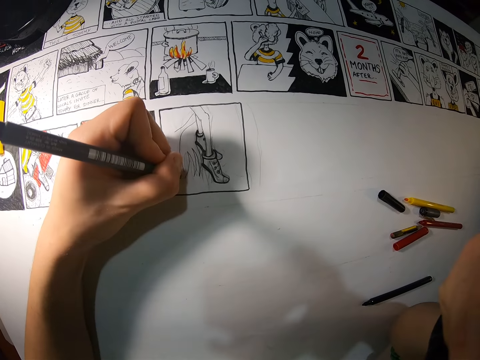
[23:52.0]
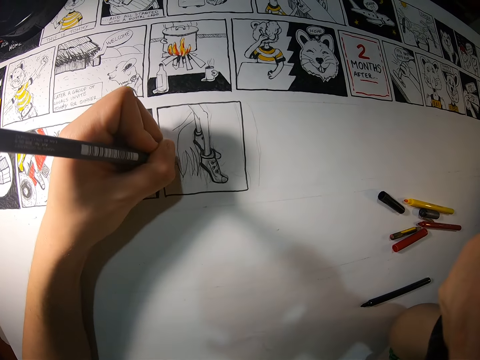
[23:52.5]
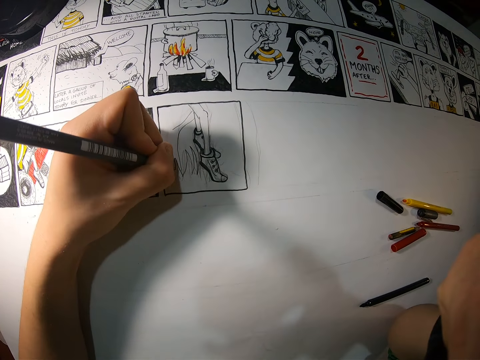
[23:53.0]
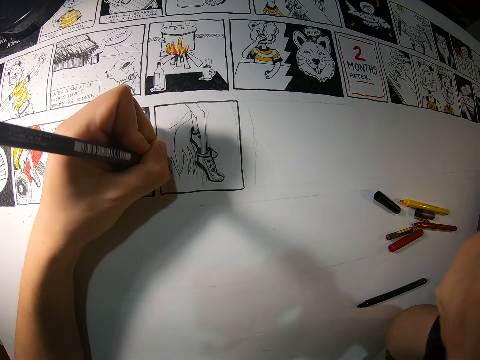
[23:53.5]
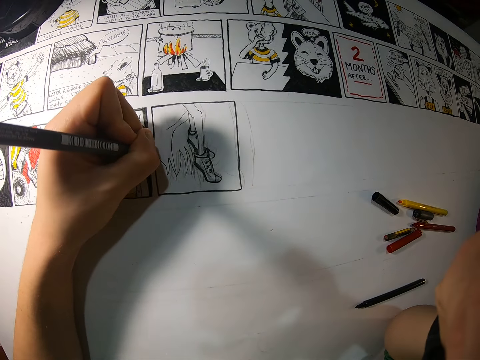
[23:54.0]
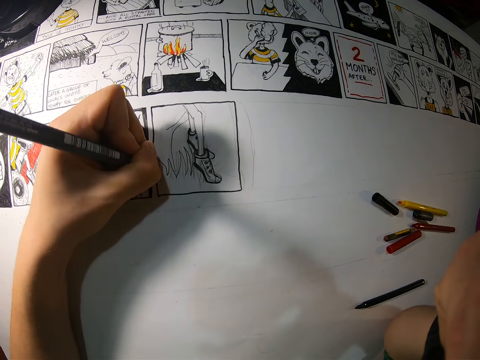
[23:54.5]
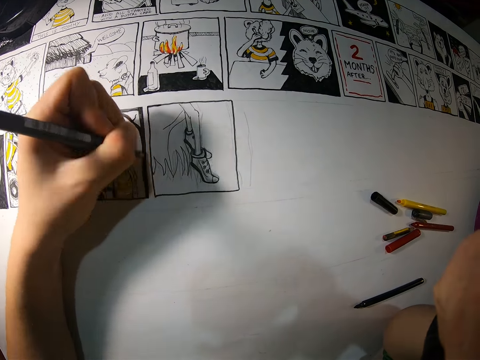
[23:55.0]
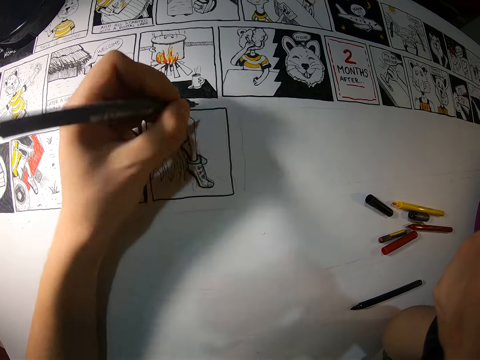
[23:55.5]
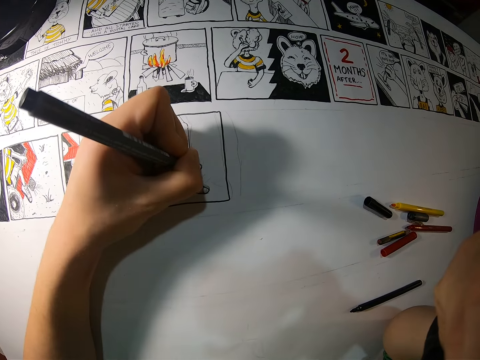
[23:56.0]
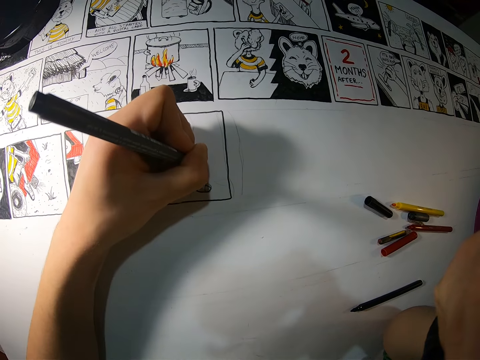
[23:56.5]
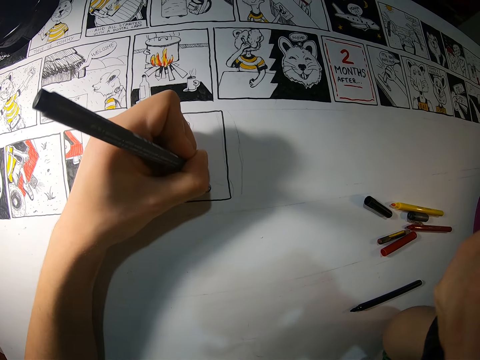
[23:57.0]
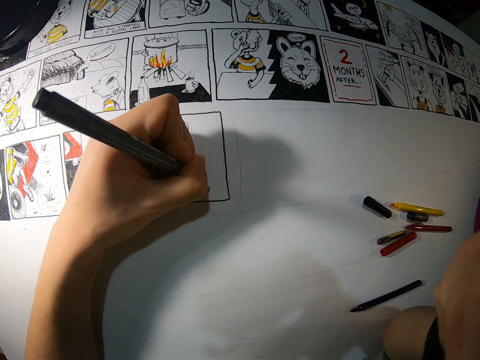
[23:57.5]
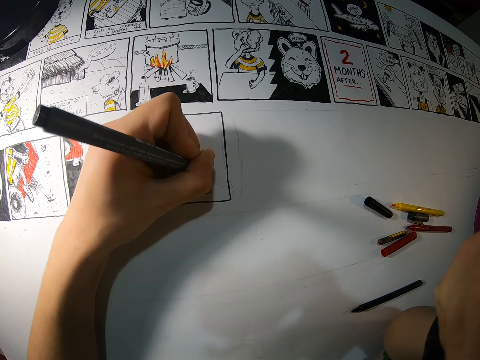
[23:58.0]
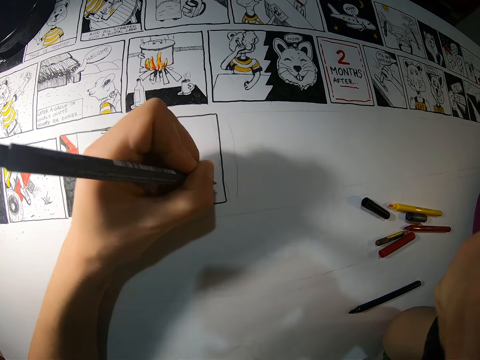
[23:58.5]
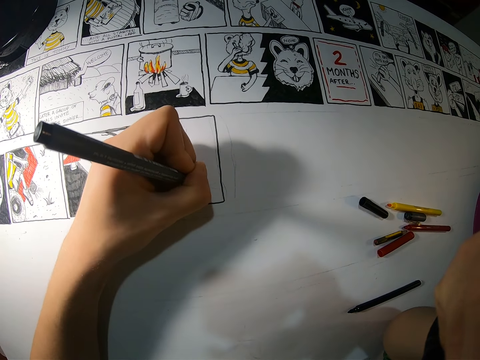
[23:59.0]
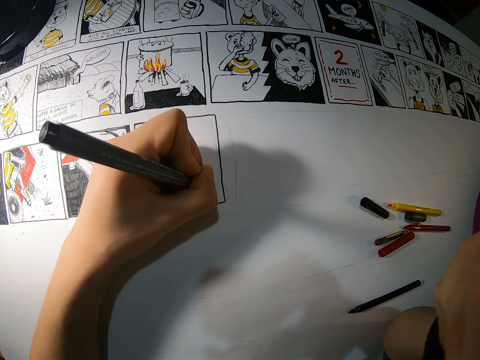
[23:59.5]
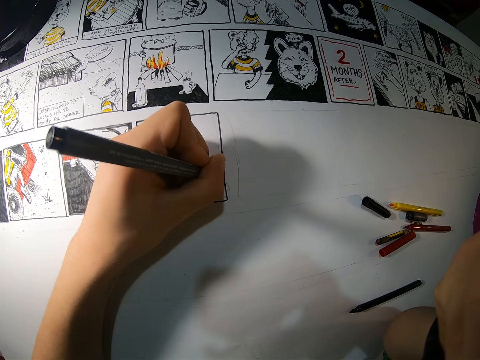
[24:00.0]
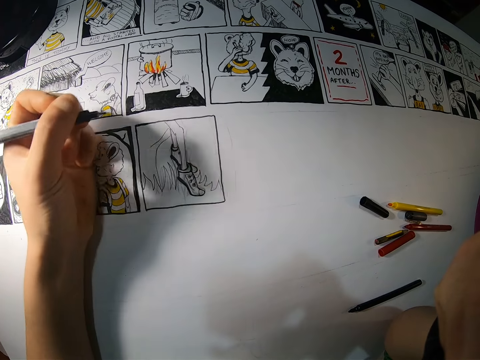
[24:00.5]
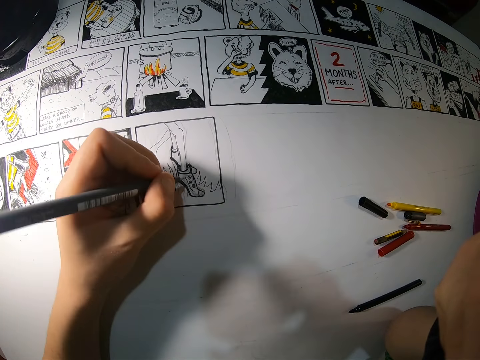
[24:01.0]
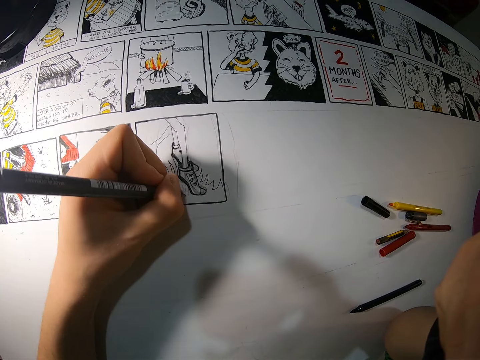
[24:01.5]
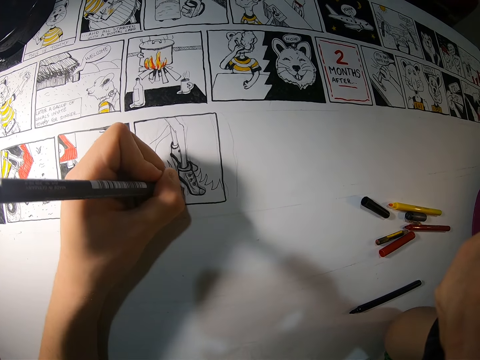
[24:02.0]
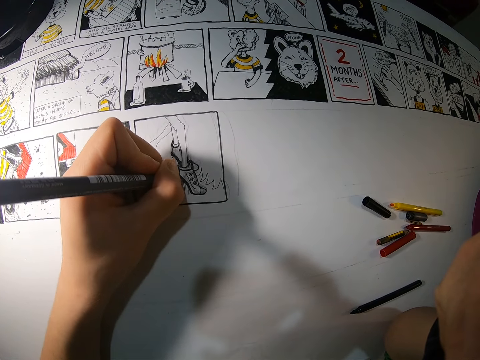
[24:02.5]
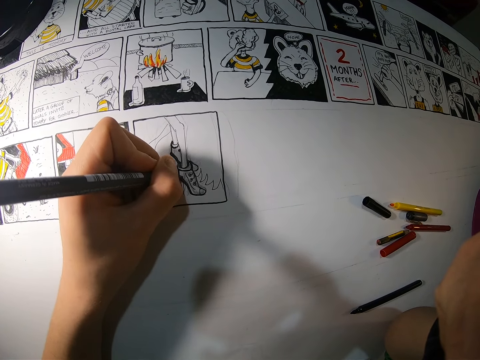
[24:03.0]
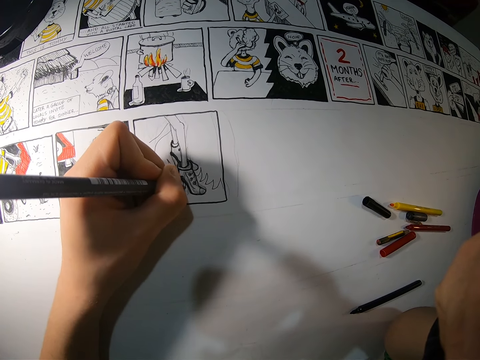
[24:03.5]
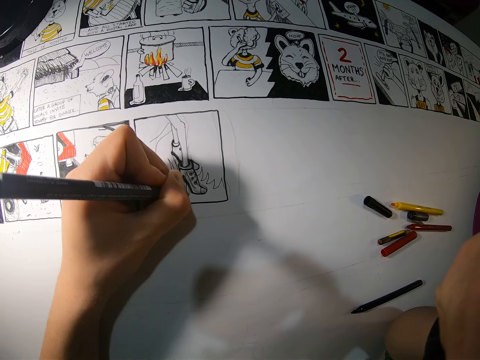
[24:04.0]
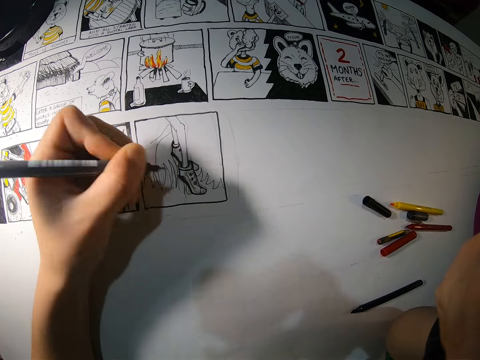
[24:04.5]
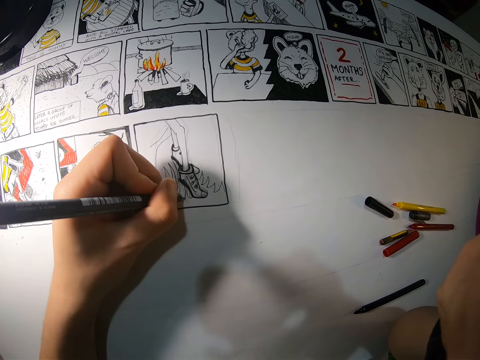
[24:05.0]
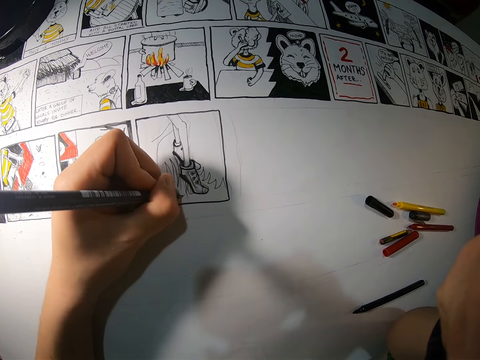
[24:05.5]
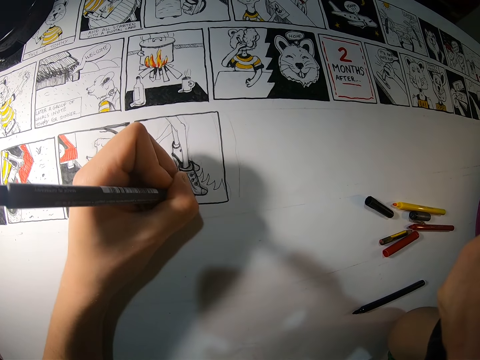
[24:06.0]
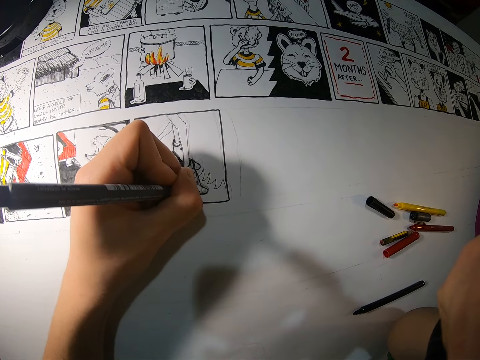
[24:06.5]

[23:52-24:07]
The camera wearer draws on a piece of craft paper with a pencil. She adjusts the pencil on her hand. She draws on the piece of craft paper with the pencil. She adjusts the pencil on her hand. She draws on the piece of craft paper with the pencil.

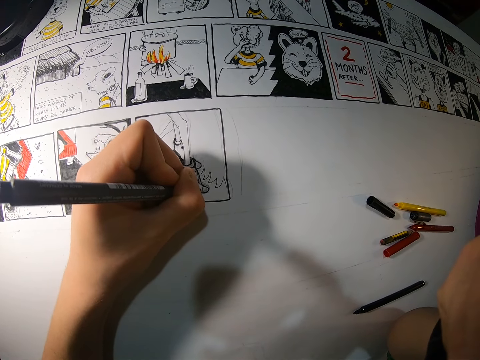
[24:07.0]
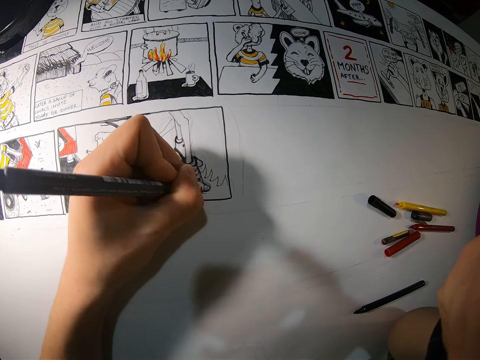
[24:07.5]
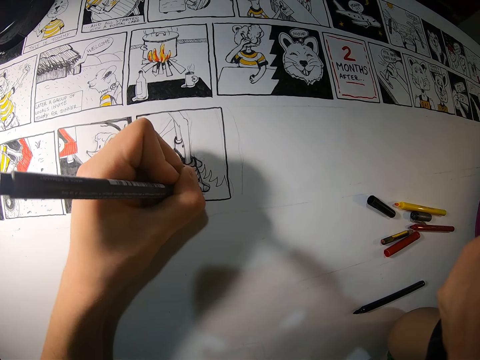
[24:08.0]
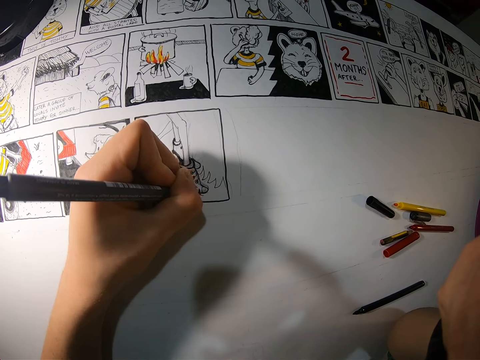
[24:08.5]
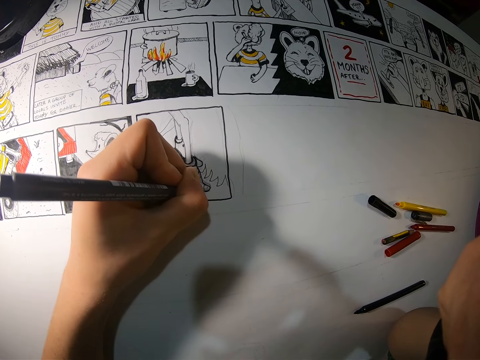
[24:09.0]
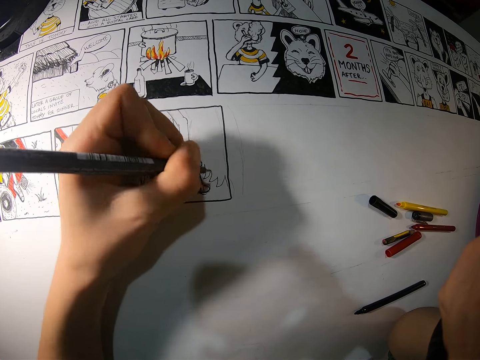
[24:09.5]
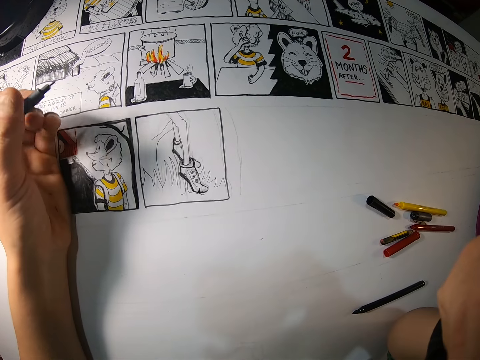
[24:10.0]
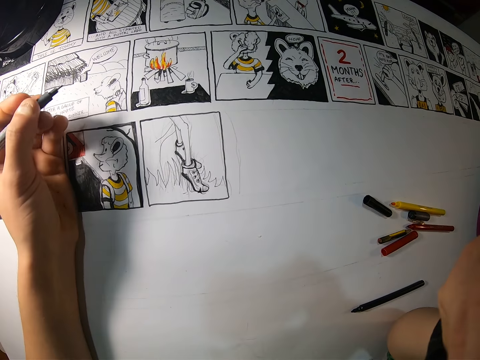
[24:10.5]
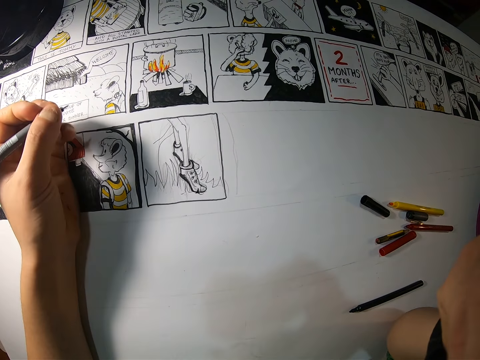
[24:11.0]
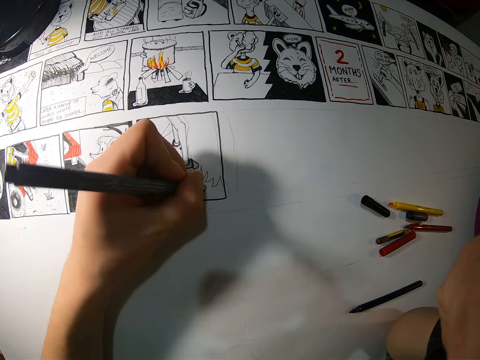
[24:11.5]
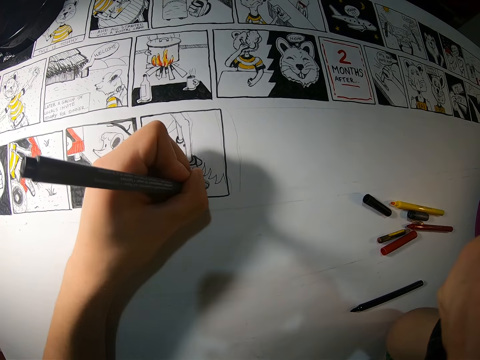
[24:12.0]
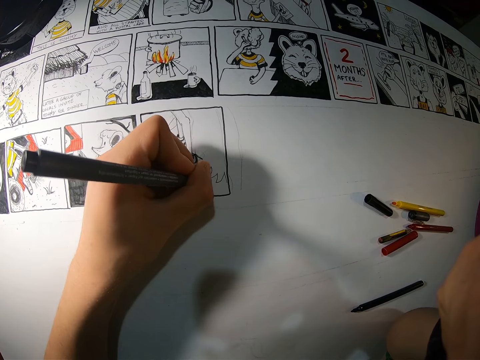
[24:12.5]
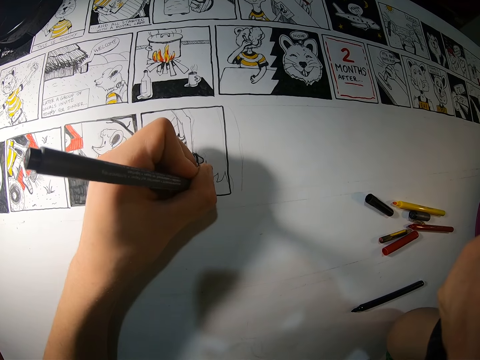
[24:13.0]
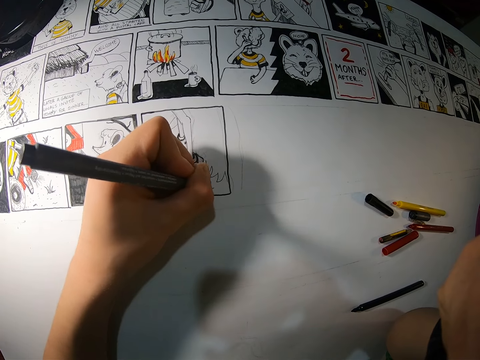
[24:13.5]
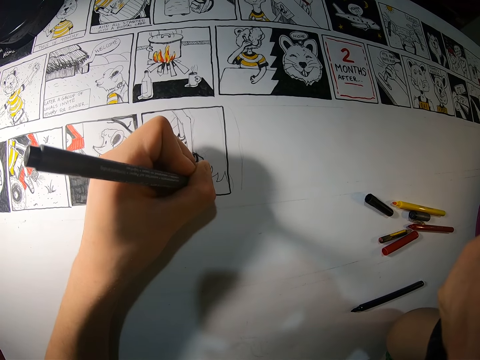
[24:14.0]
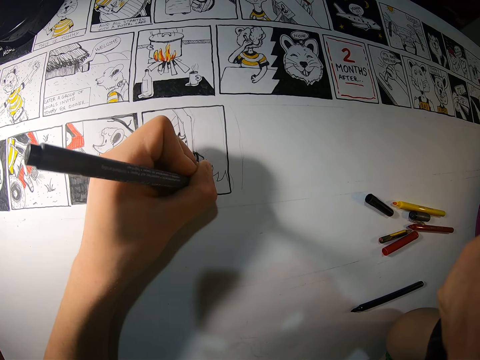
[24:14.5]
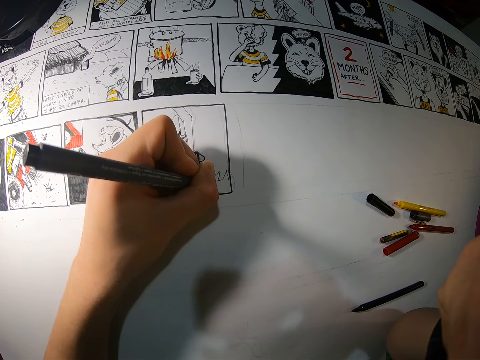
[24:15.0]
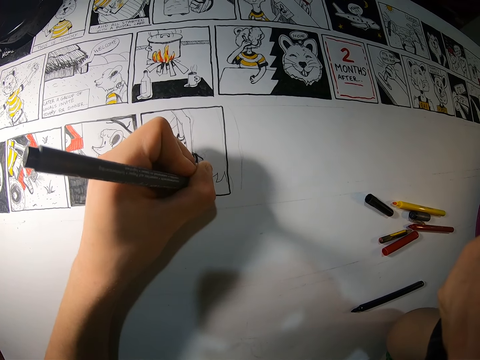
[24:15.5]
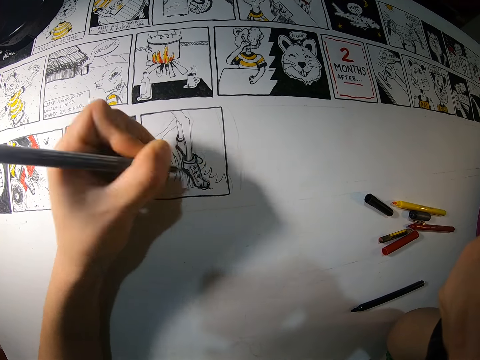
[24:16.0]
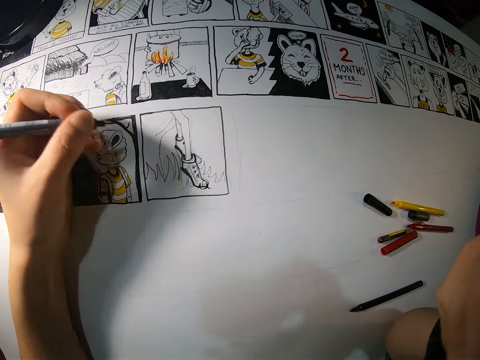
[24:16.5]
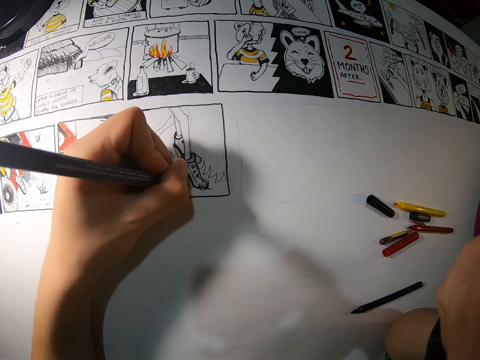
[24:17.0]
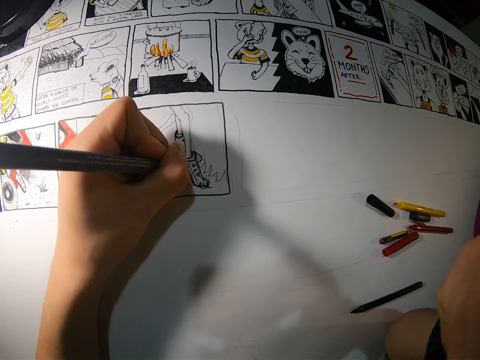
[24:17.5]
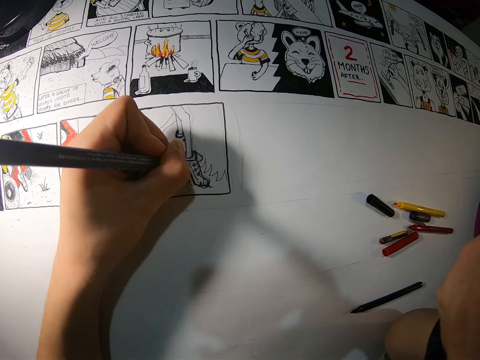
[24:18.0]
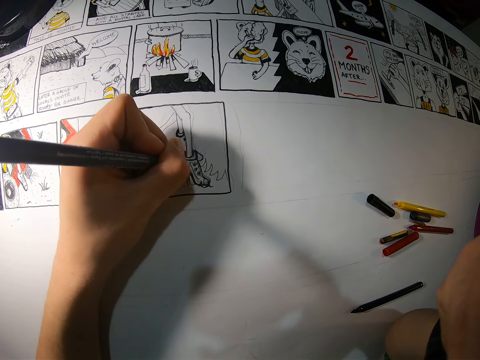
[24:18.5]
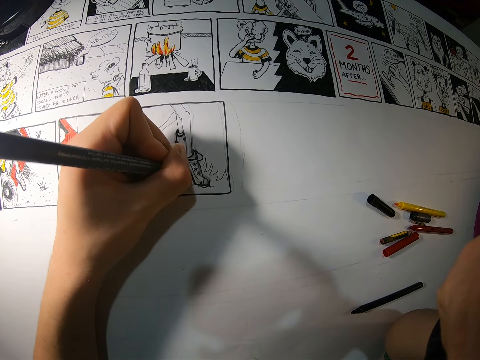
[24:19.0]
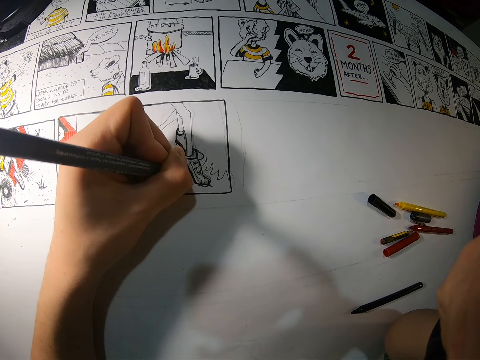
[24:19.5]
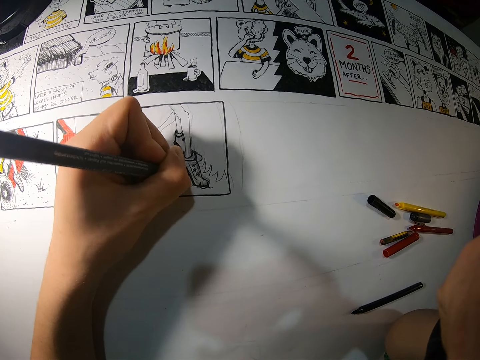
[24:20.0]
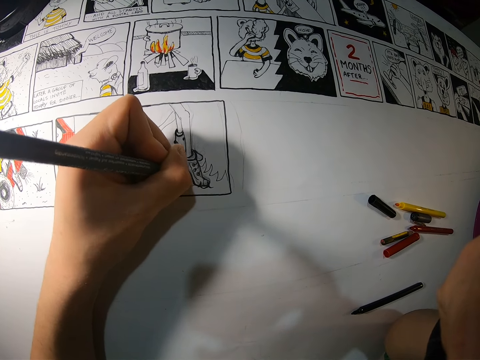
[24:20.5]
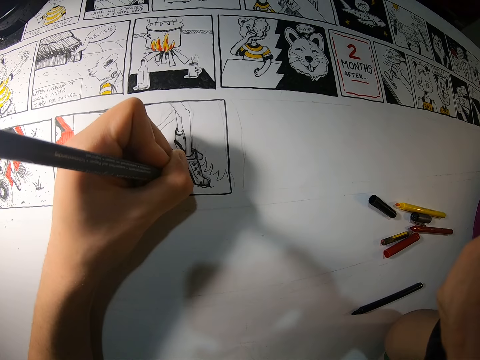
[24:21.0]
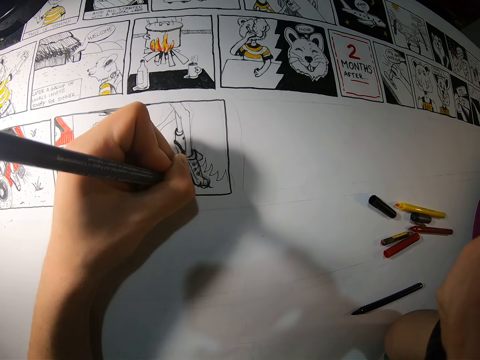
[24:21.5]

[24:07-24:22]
The camera wearer adjusts a pencil on her hand. She draws on a piece of craft paper with the pencil. She adjusts the pencil on her hand. She draws on the piece of craft paper with the pencil.
